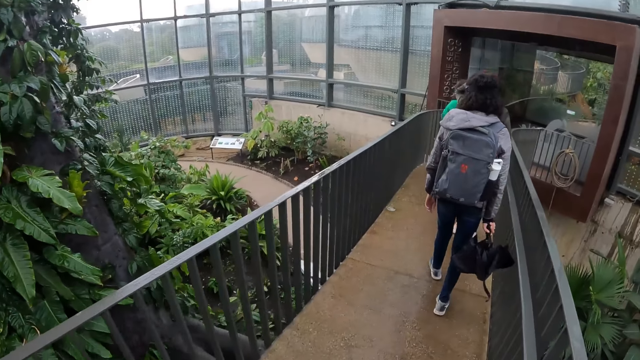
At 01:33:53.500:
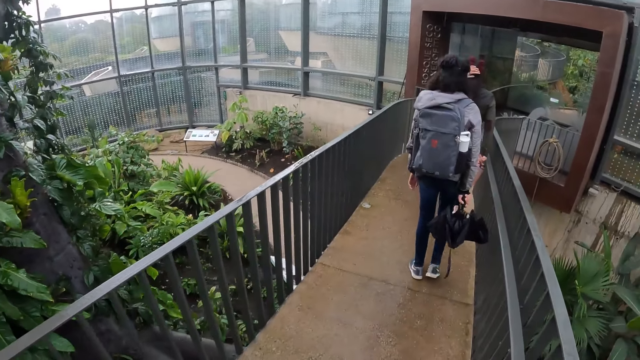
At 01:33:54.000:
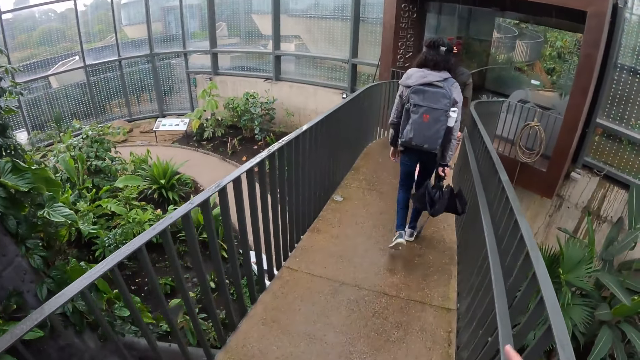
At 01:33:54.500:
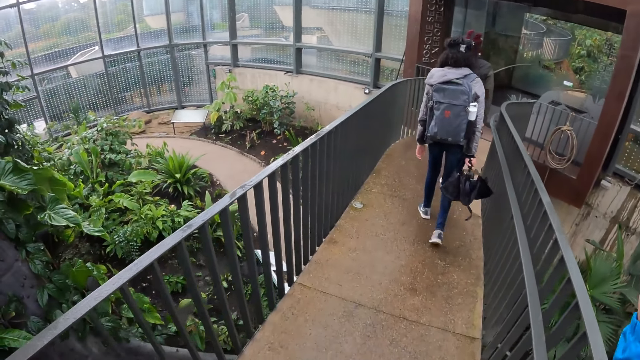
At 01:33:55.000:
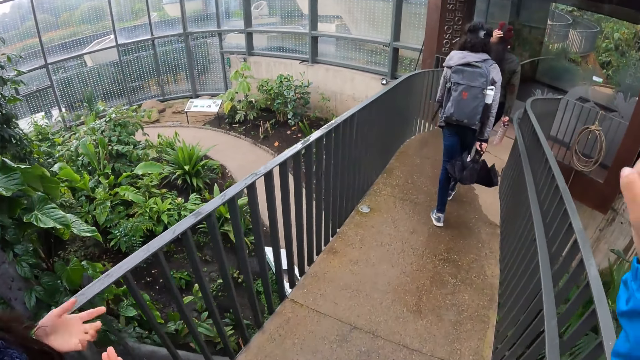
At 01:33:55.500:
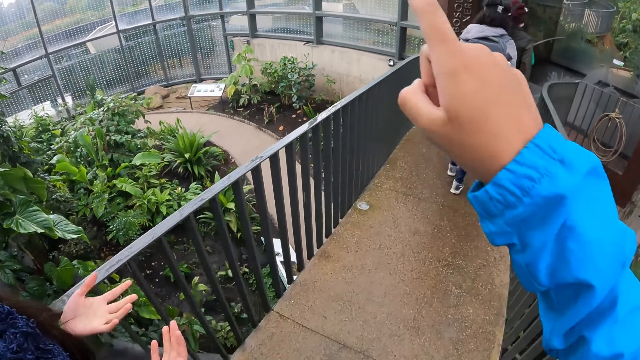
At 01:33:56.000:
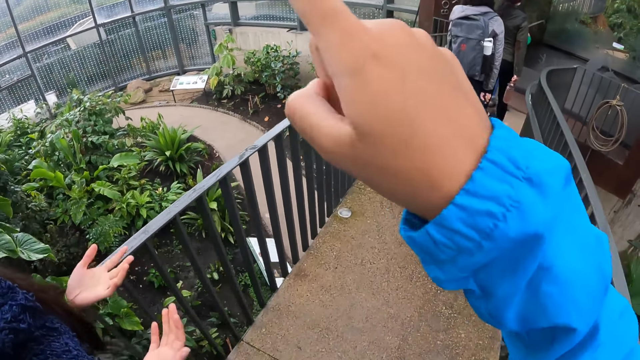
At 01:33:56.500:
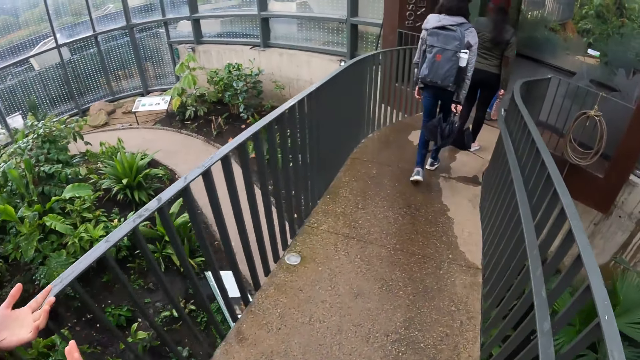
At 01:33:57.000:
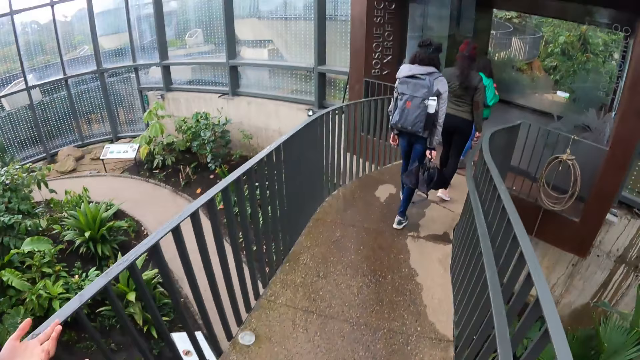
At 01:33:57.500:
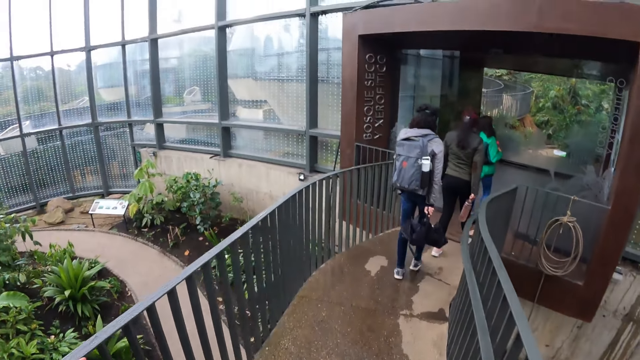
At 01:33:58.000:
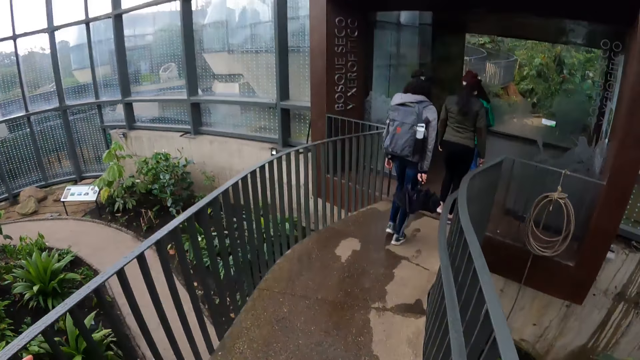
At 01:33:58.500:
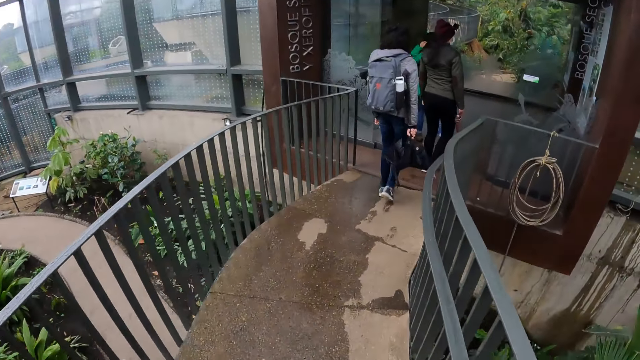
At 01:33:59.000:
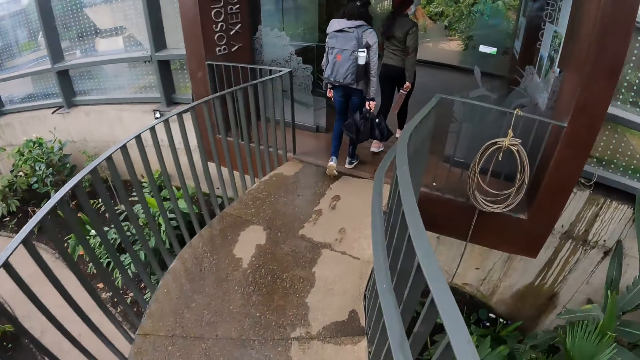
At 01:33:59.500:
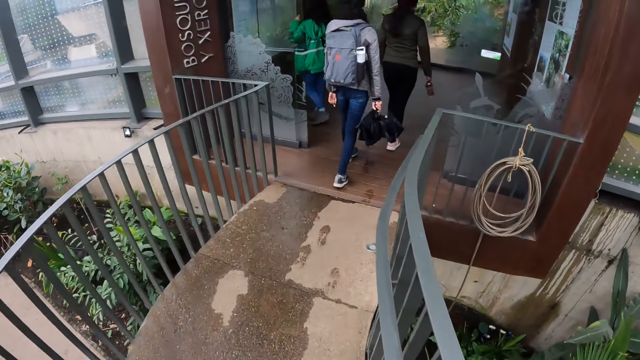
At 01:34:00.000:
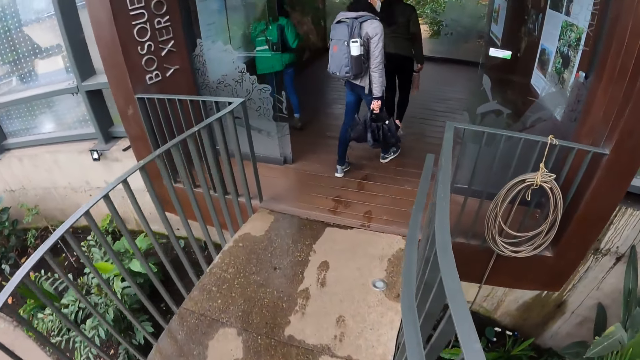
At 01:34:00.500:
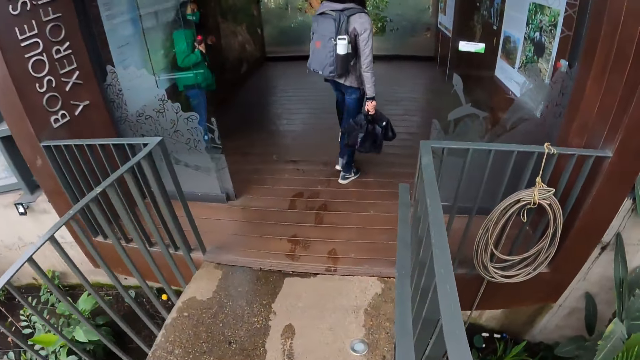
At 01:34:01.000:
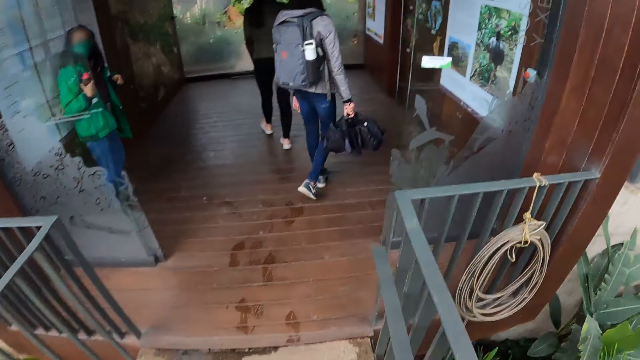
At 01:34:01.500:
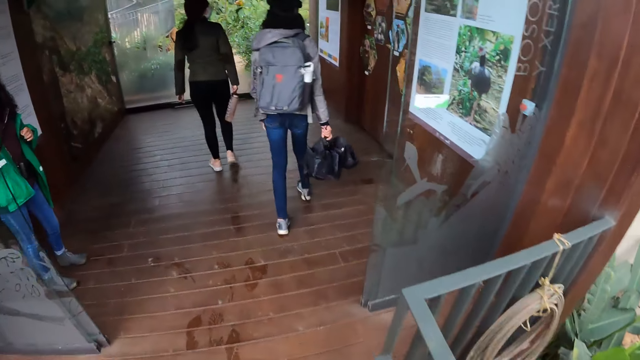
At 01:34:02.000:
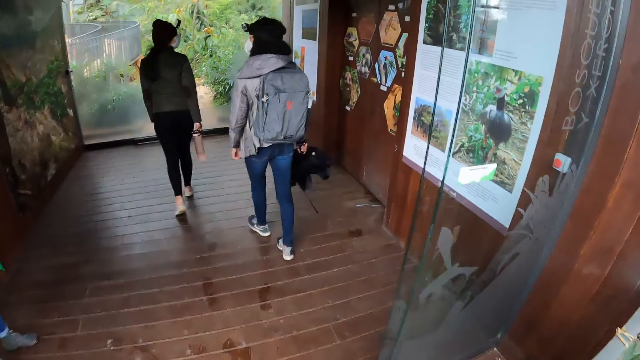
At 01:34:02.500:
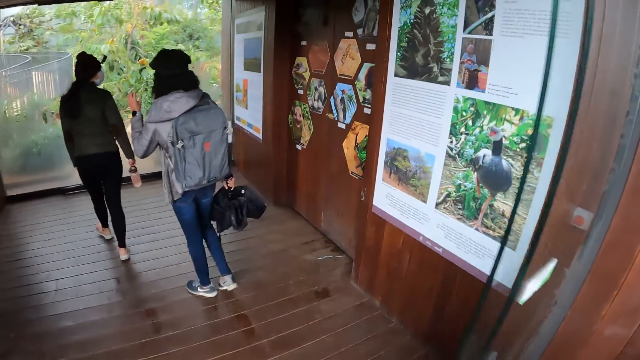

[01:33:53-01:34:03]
The camera wearer points her right hand to the tree.

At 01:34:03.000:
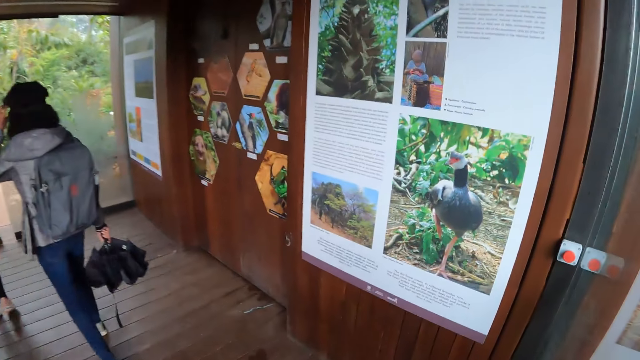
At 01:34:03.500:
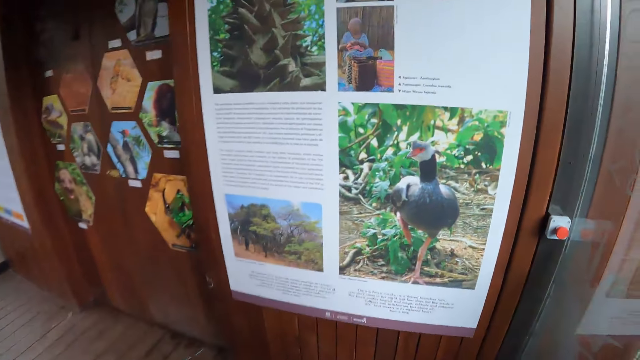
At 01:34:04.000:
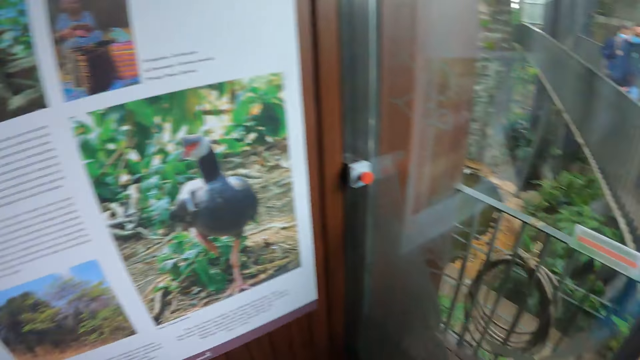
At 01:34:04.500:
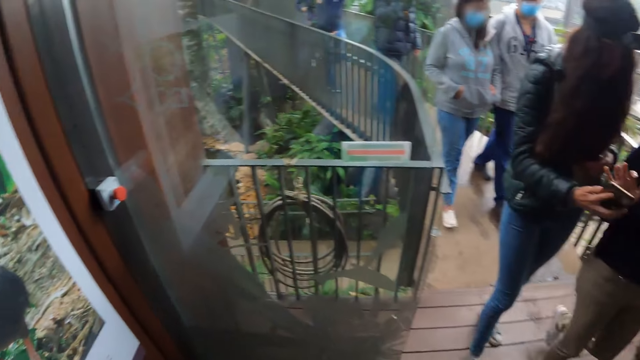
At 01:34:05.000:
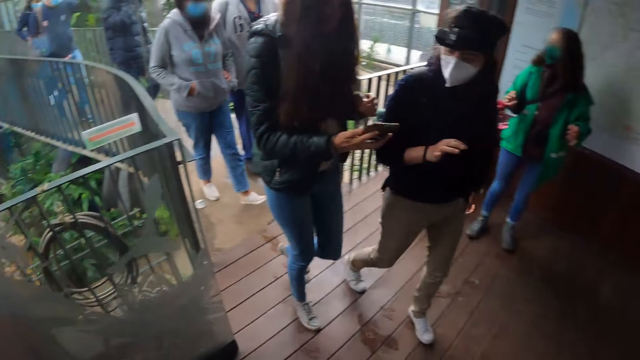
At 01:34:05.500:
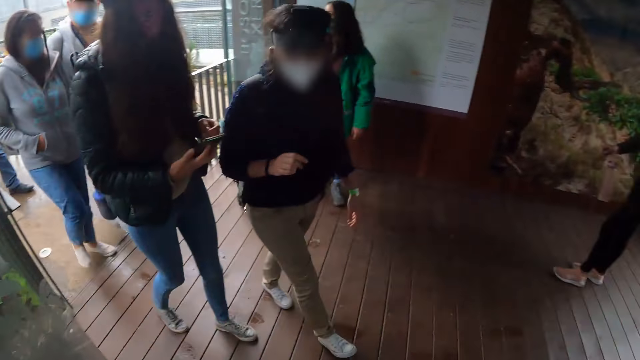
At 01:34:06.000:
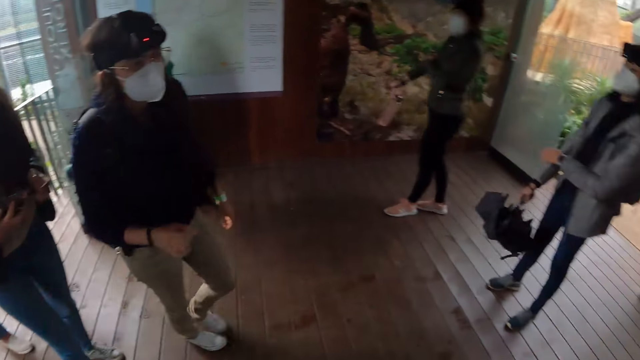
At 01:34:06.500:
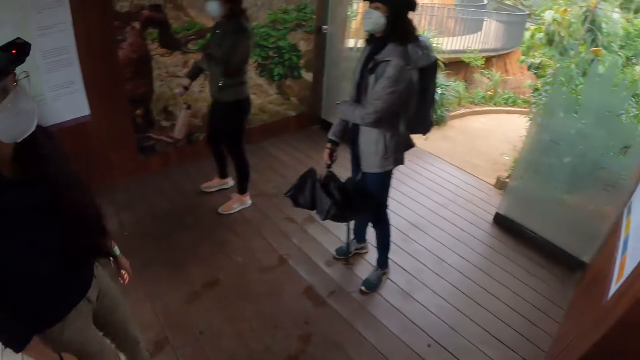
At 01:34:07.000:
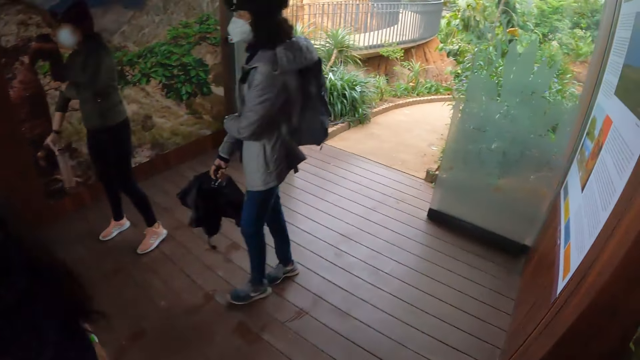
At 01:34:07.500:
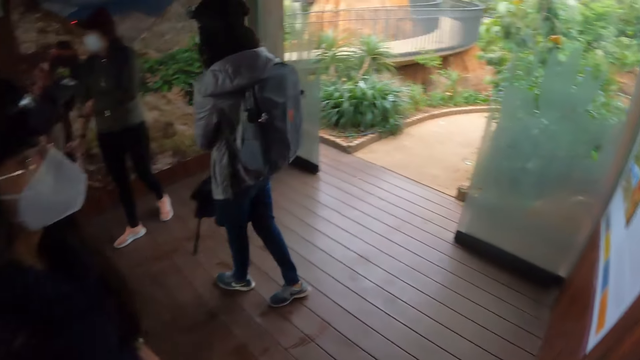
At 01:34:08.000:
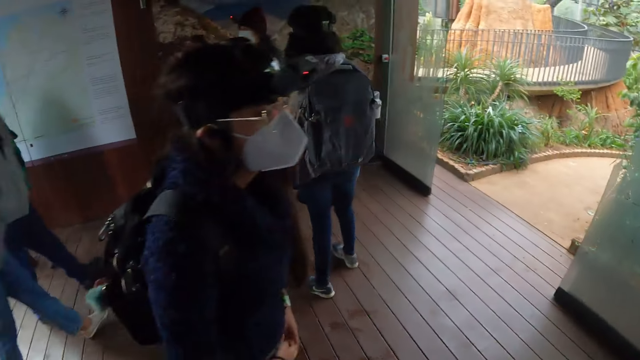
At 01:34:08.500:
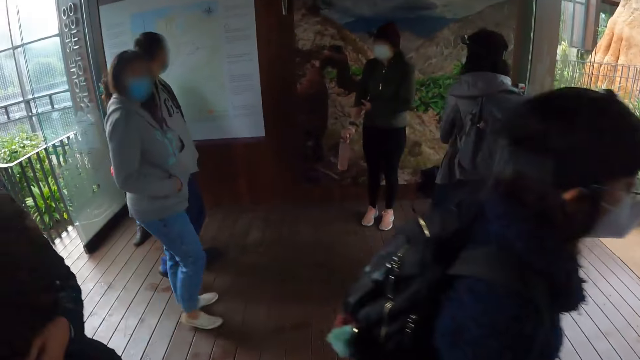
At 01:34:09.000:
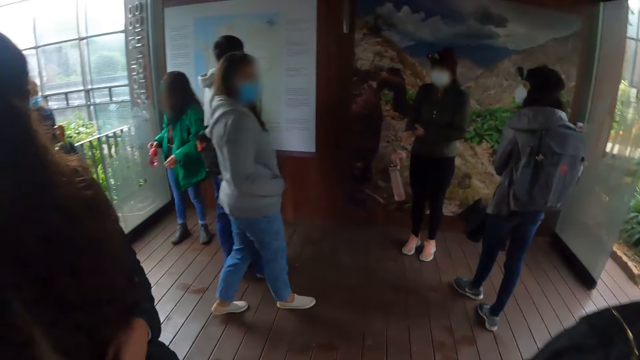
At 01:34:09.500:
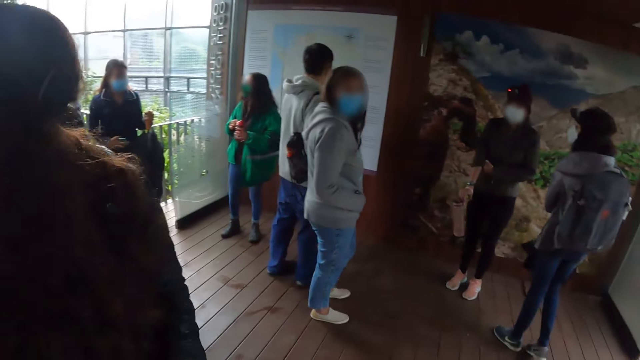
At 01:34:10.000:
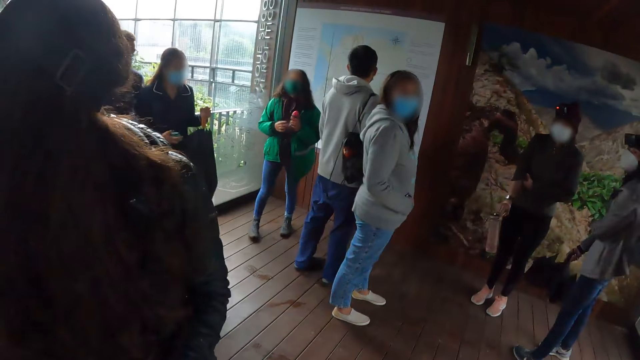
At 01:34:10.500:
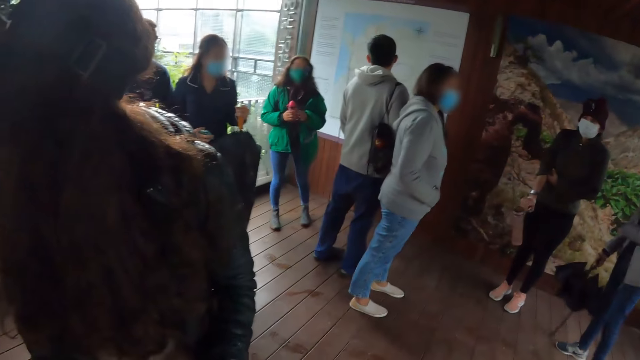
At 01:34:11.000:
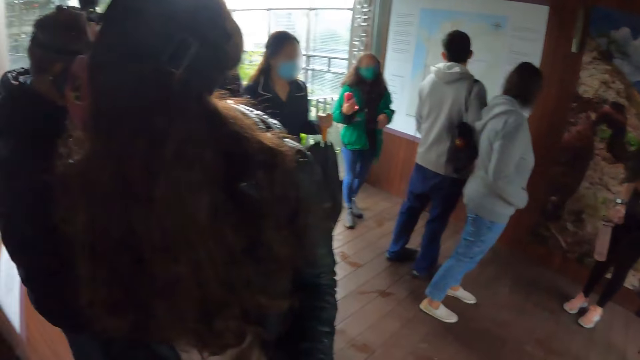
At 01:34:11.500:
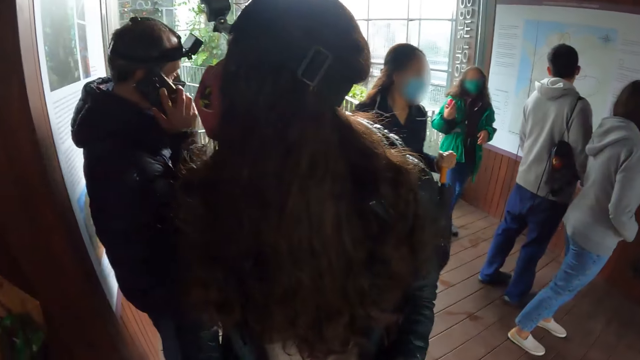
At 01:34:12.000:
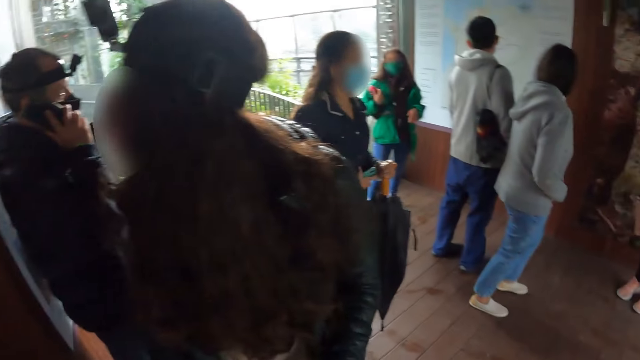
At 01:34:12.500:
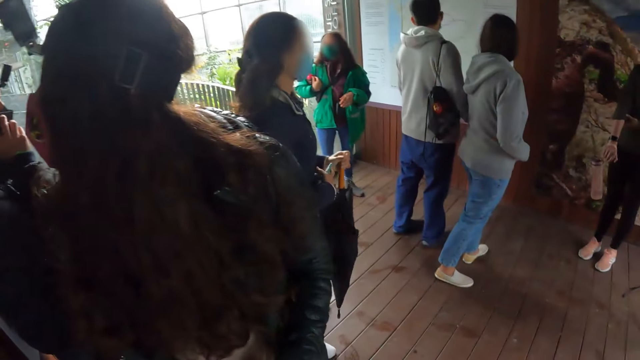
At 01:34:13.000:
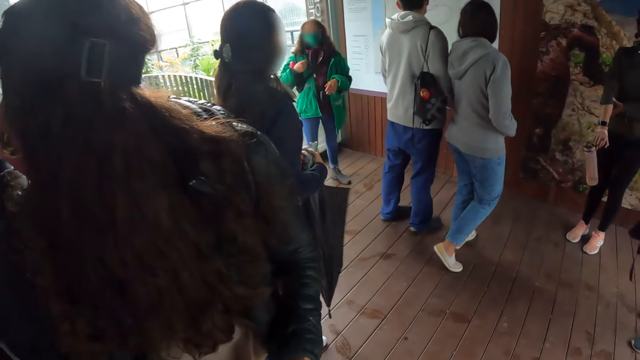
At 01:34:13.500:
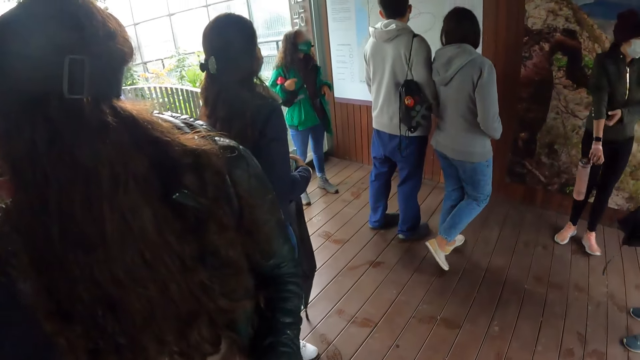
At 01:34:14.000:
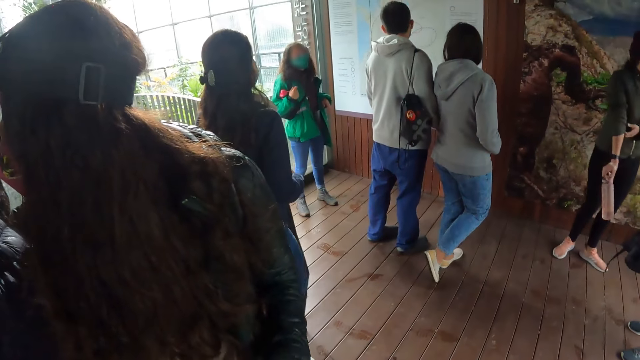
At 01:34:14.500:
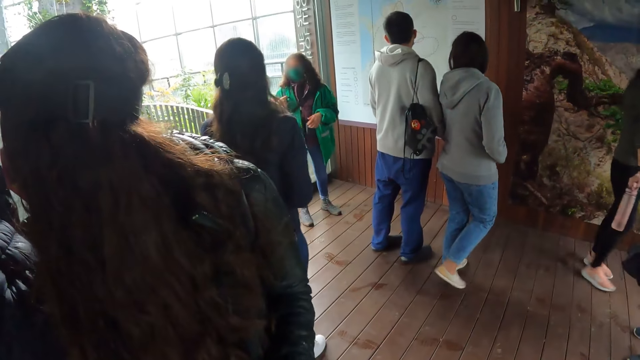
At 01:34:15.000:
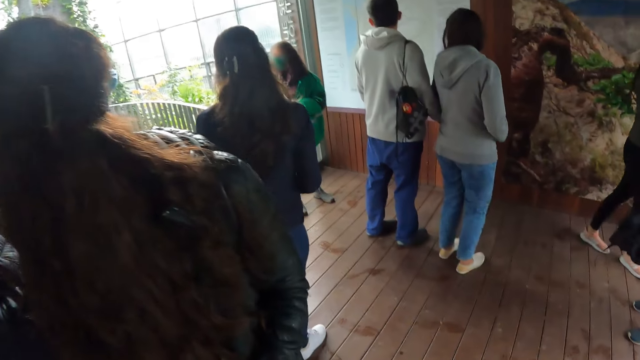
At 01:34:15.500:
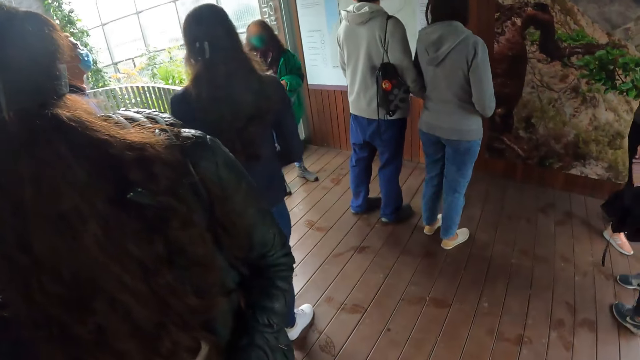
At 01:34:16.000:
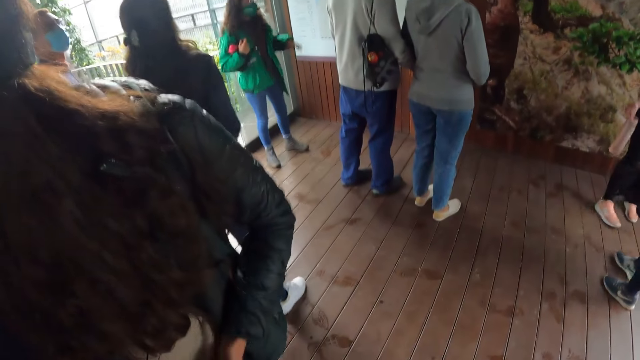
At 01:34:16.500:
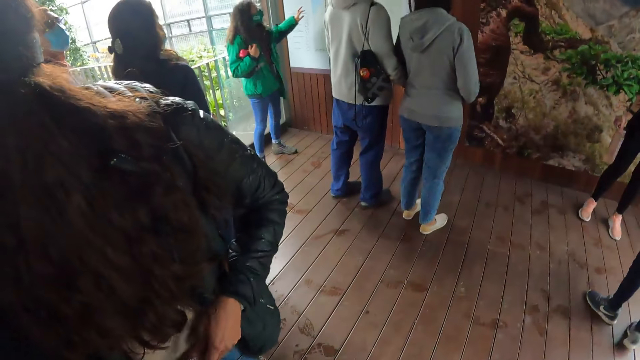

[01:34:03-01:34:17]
The camera wearer turns around. The woman passes the water bottle in her left hand to her right hand. The woman addresses the camera wearer and the group of people. The camera wearer looks at the woman.
